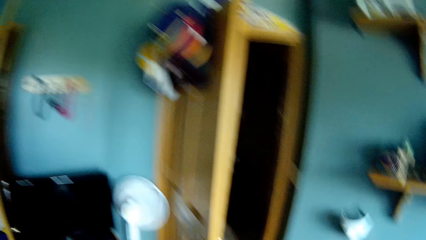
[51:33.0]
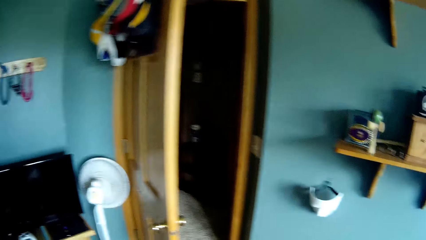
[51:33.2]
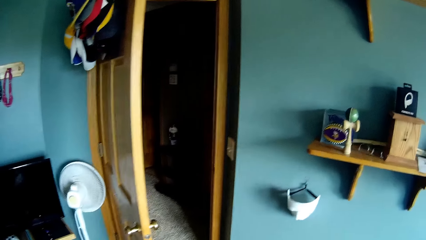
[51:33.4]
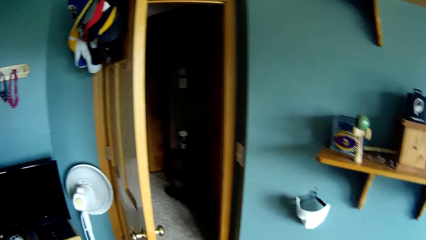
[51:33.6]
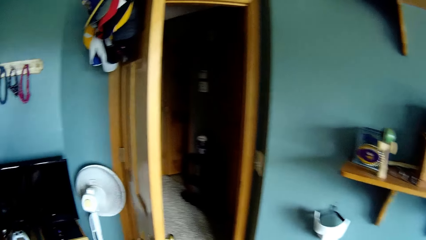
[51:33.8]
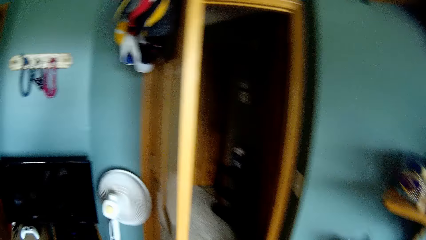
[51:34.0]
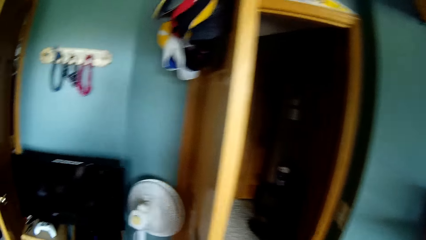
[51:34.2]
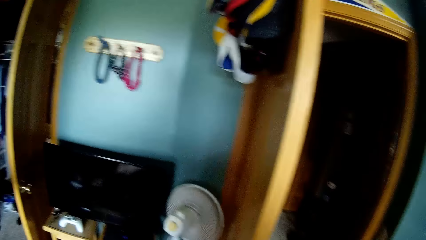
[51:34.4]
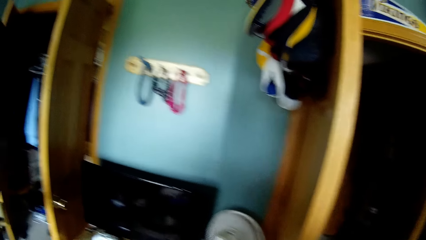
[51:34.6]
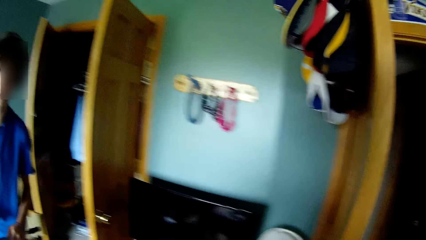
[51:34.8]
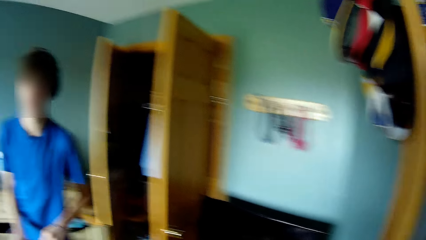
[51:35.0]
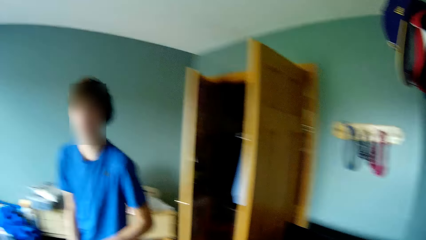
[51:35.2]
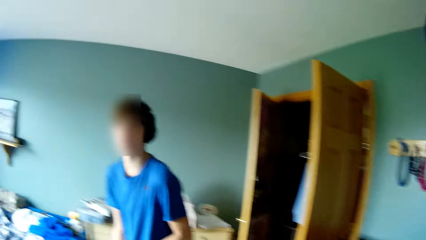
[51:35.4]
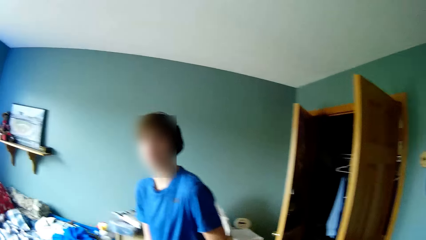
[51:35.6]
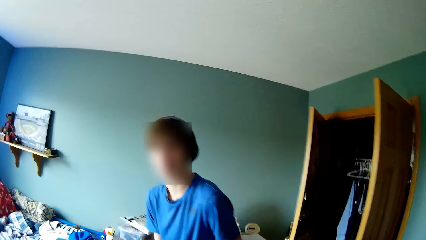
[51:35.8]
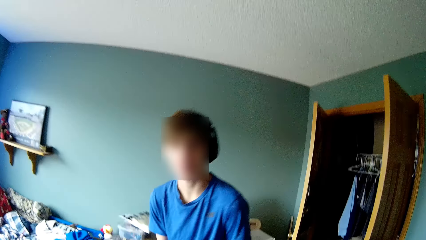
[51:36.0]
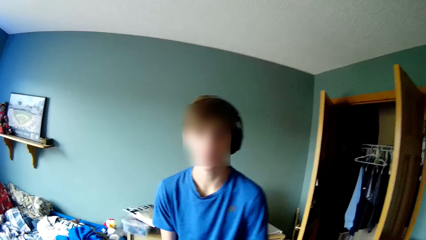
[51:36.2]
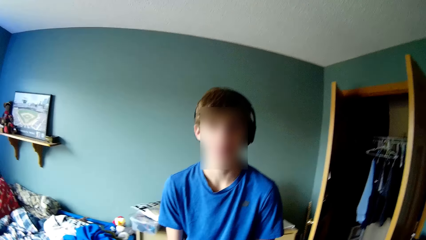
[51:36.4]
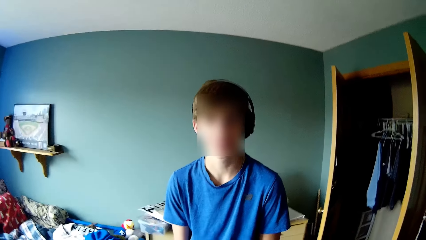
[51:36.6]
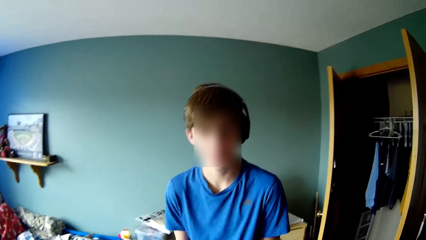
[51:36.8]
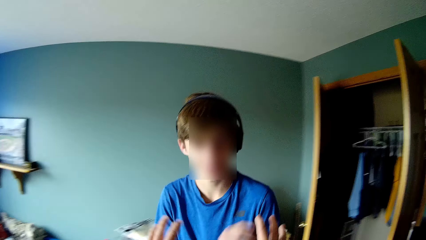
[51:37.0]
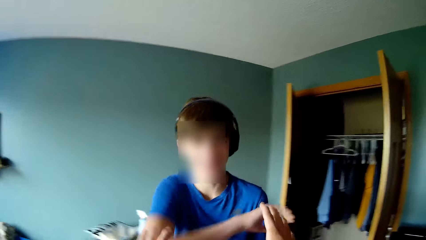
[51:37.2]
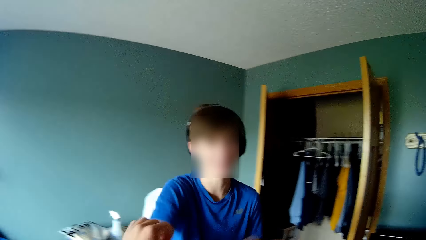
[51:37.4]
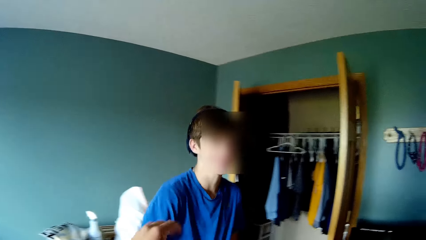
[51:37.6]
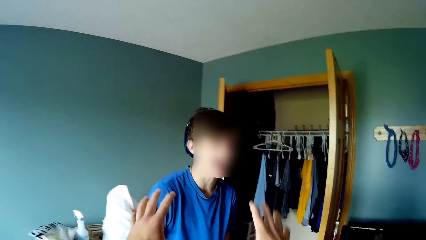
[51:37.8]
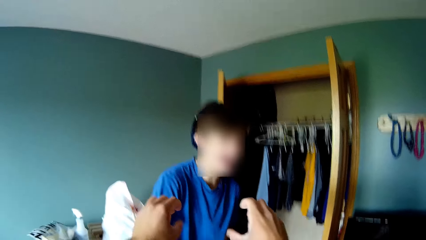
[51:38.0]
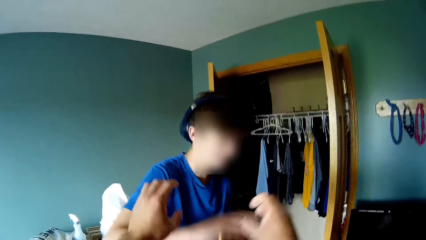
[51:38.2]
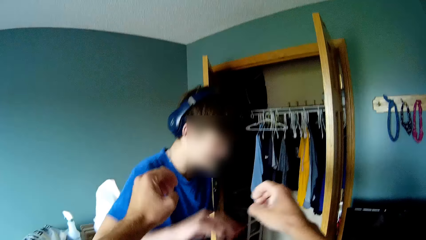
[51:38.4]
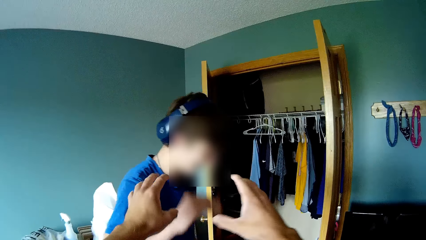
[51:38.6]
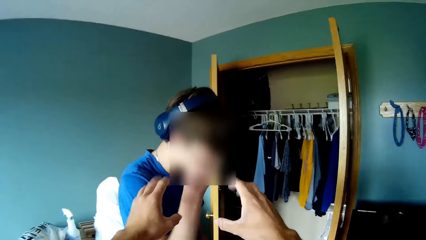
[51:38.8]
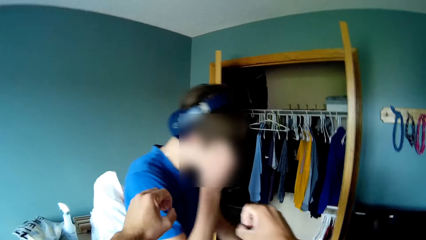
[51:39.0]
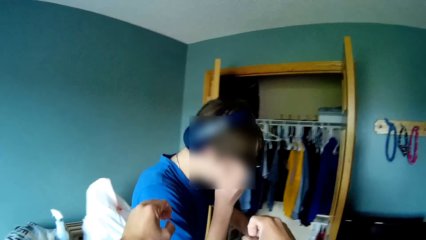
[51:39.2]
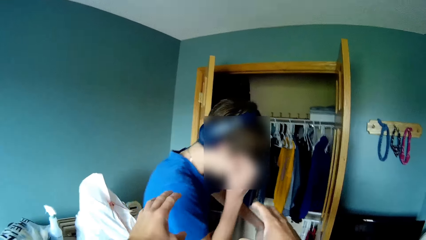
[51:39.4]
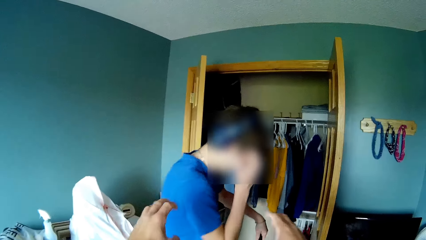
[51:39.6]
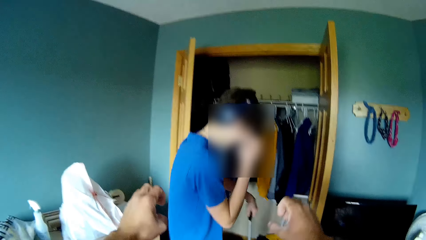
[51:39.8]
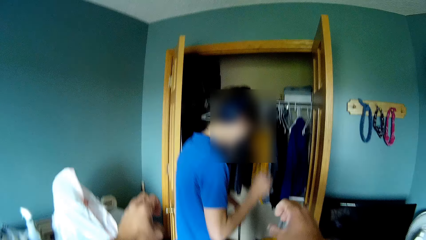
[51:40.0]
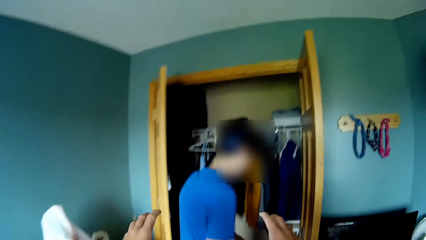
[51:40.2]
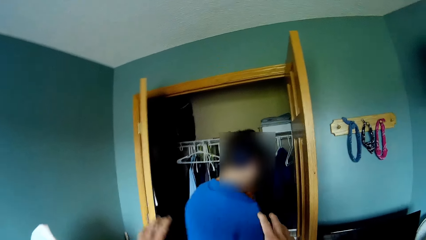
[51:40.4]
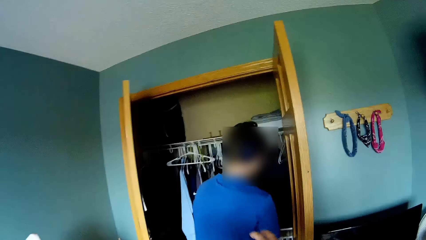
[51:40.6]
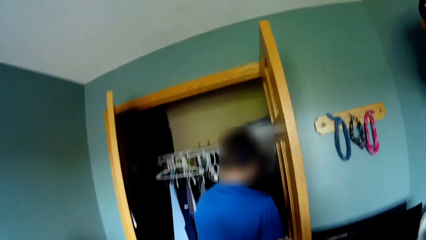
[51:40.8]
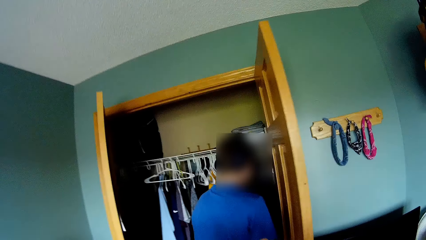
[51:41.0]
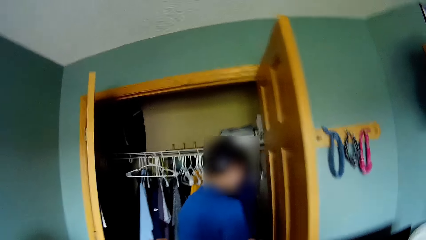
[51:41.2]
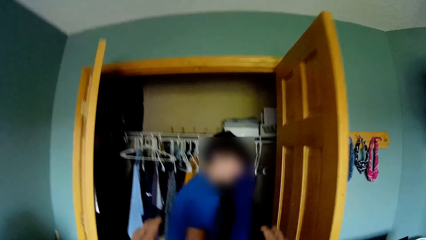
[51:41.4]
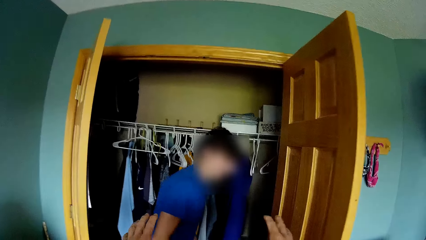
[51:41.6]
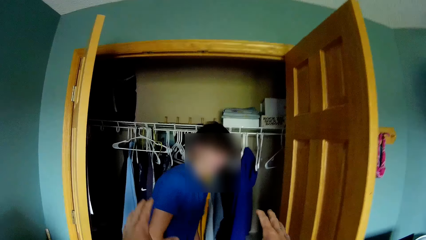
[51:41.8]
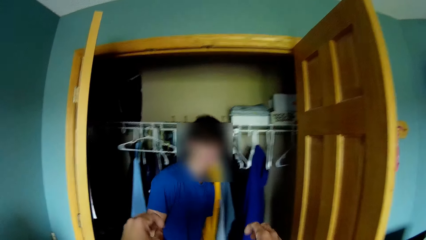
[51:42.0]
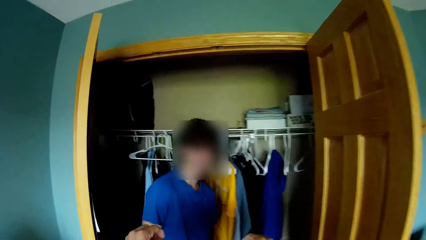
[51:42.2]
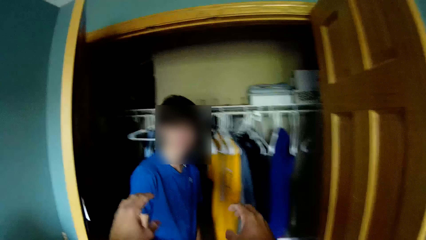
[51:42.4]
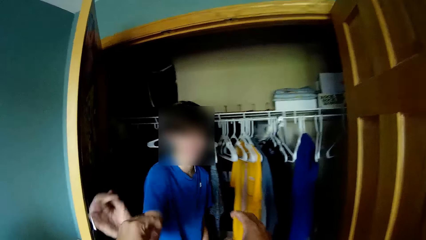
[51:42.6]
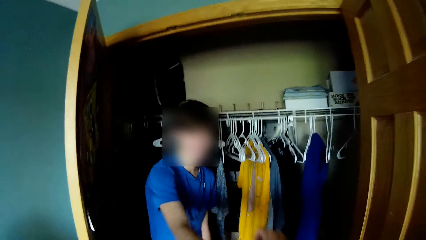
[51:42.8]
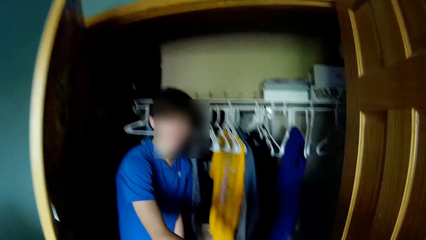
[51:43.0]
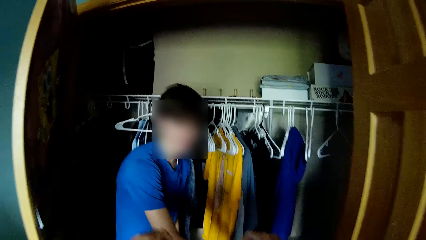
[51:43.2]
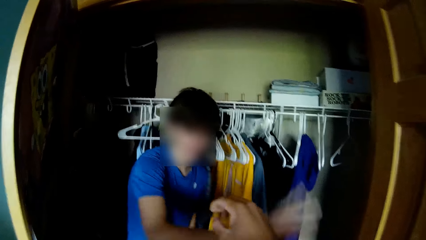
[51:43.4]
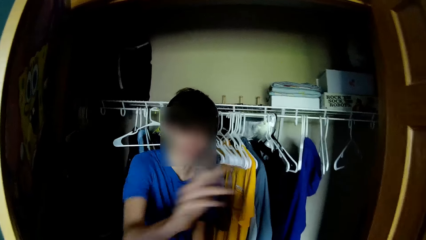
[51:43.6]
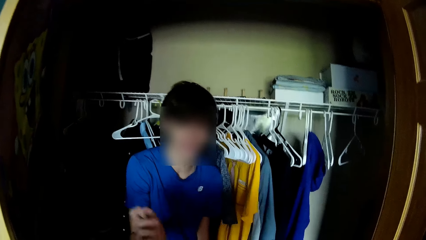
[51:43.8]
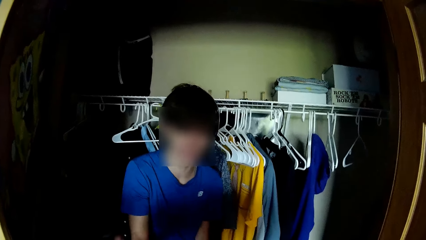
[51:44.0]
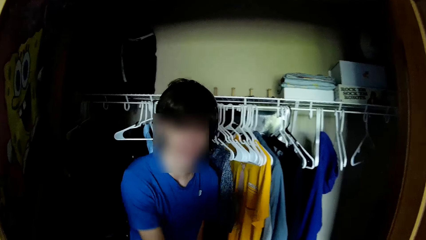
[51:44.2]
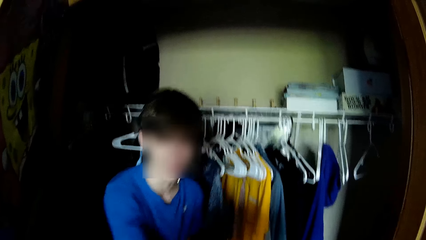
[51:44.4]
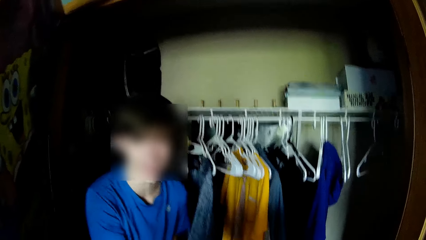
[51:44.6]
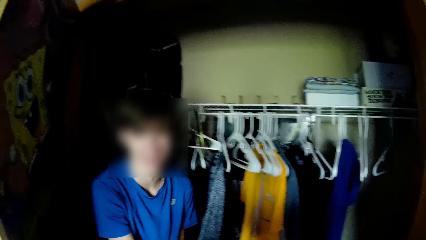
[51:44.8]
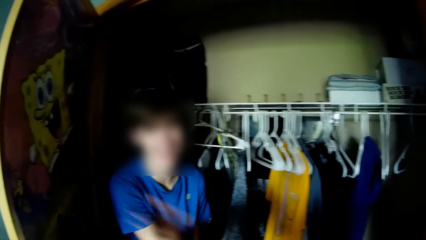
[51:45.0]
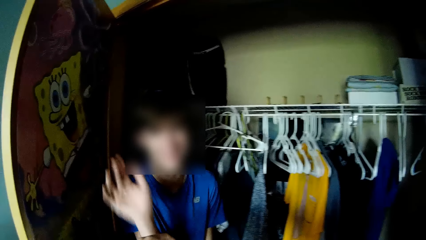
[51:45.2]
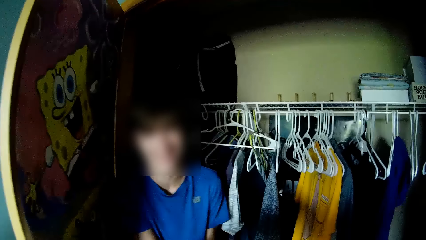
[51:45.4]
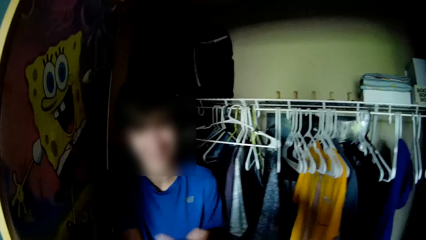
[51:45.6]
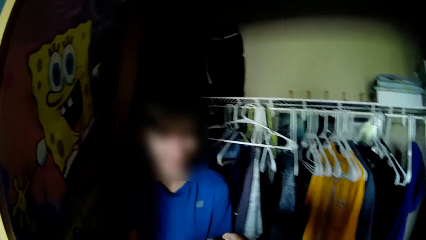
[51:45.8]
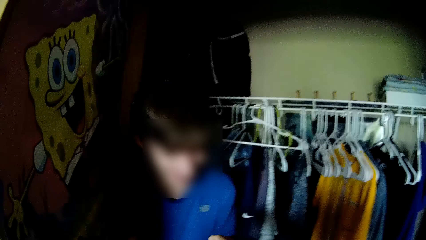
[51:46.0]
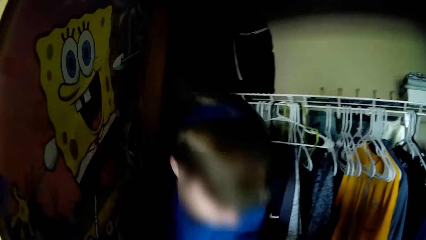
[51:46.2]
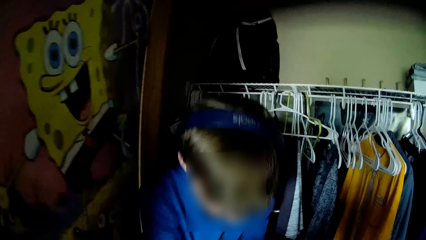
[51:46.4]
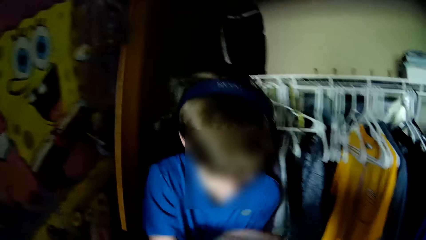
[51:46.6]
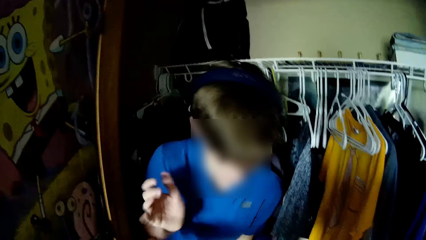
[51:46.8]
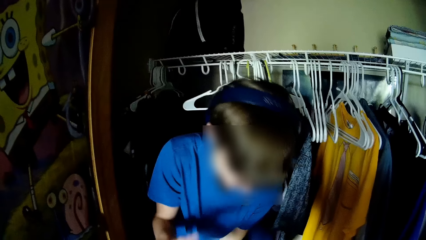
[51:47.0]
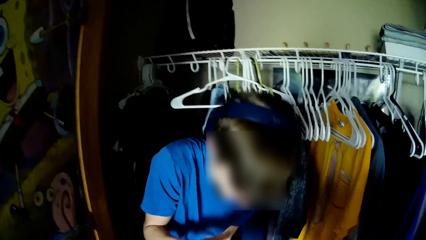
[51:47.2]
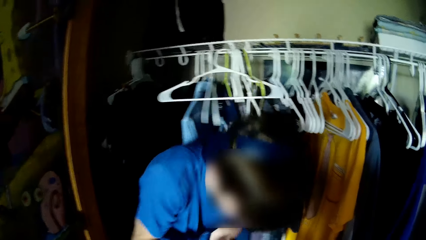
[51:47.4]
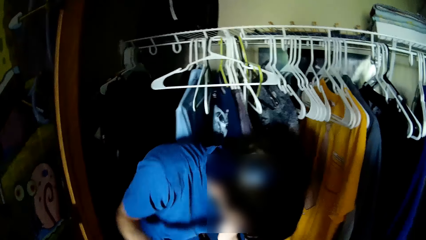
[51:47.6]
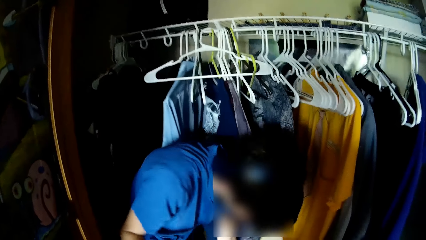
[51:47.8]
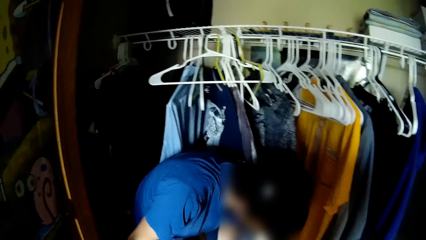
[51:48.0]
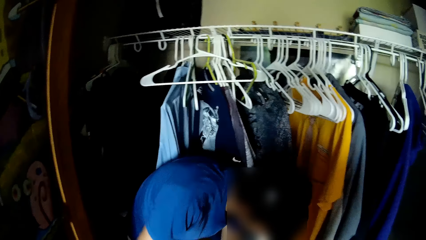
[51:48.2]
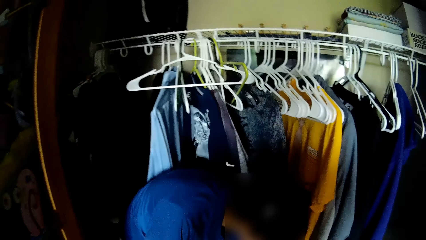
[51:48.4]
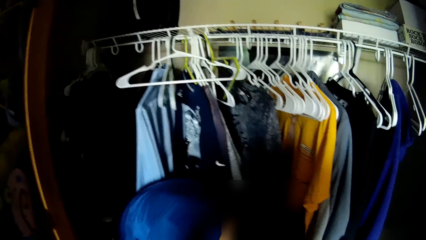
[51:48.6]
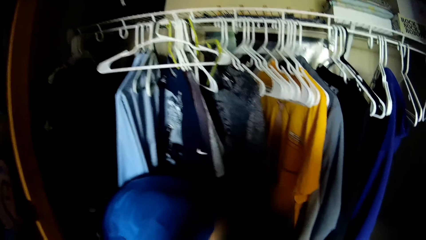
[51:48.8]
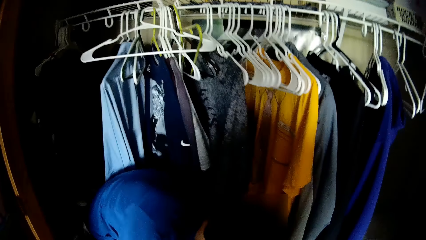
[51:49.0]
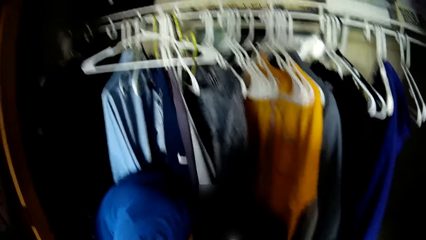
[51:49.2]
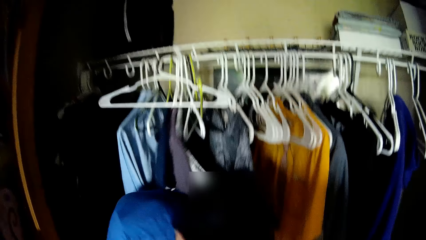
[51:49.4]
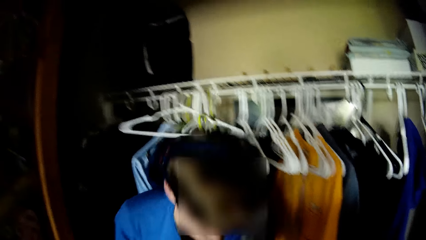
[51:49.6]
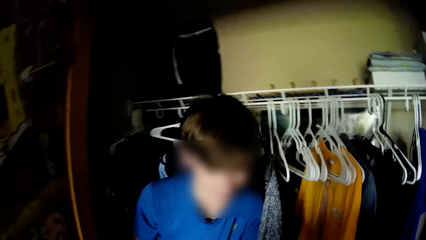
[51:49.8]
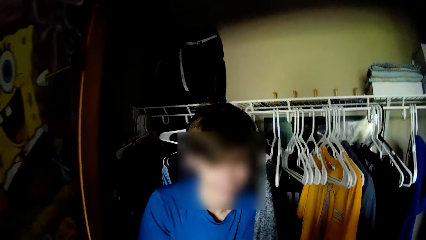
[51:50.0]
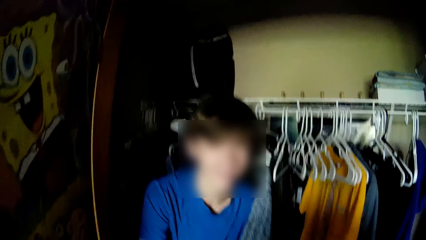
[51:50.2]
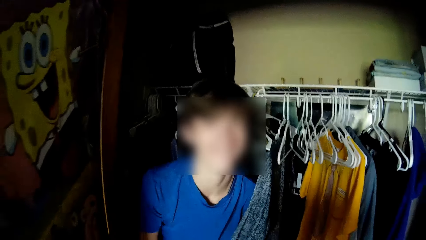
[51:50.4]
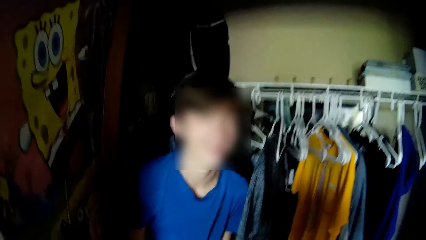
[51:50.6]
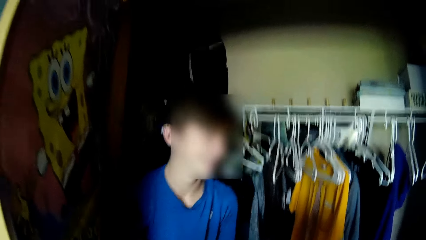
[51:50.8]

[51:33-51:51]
The camera wearer looks around the house and walks around the house. He talks with a man. He moves his hands. The man walks away. The camera wearer talks with the man again. He walks around the house. He moves his hands. He plays with the man. The man moves his hands. The camera wearer plays with the man repeatedly.
